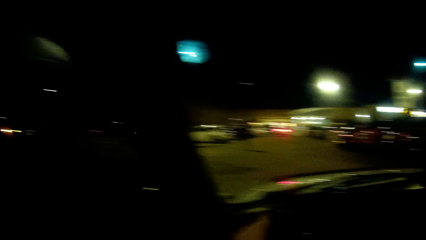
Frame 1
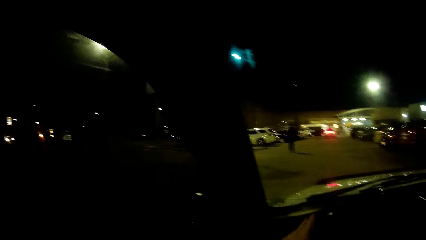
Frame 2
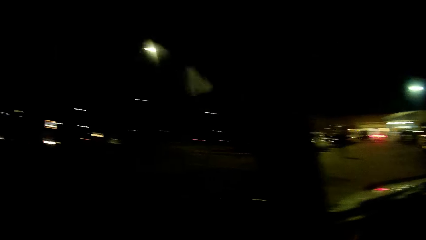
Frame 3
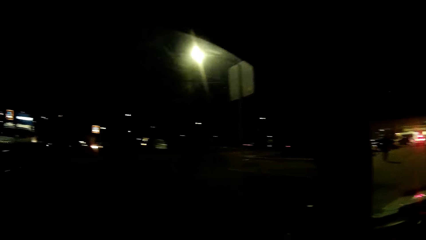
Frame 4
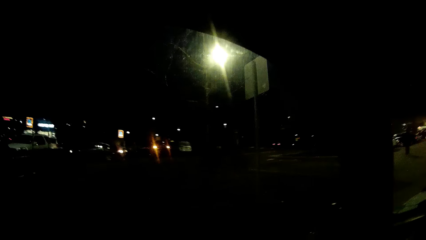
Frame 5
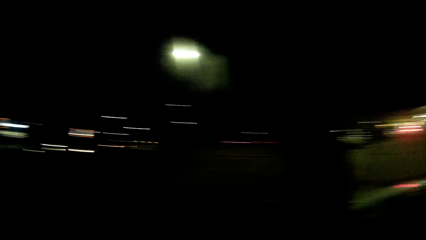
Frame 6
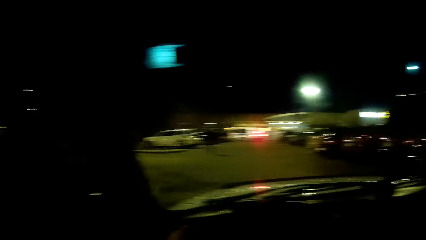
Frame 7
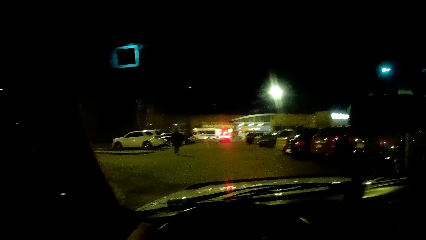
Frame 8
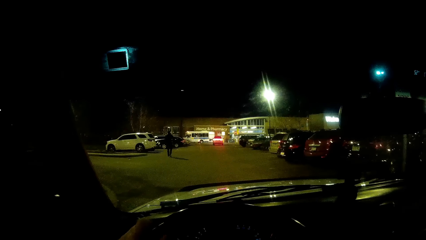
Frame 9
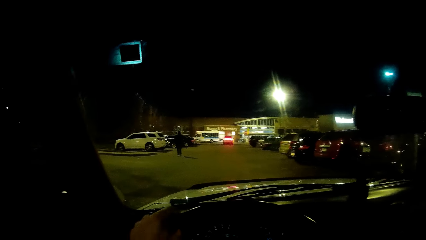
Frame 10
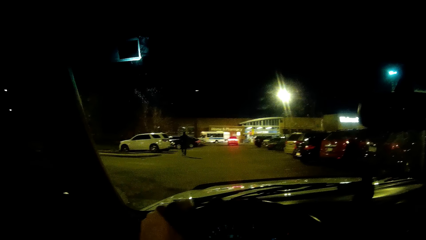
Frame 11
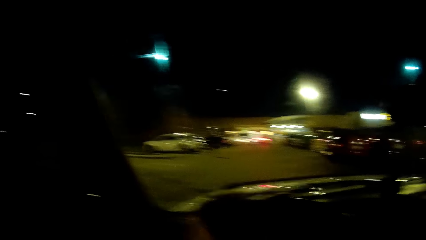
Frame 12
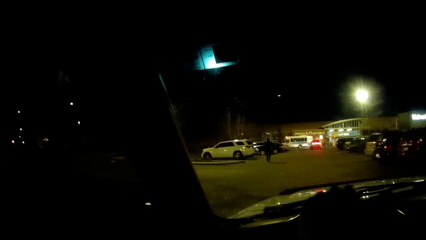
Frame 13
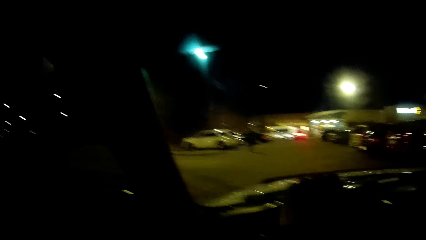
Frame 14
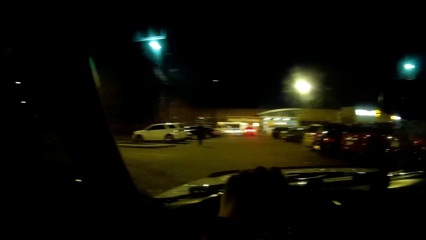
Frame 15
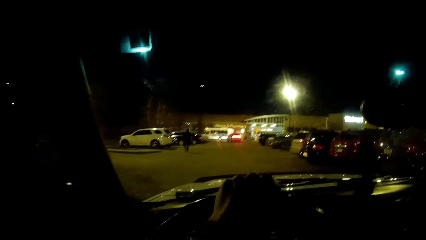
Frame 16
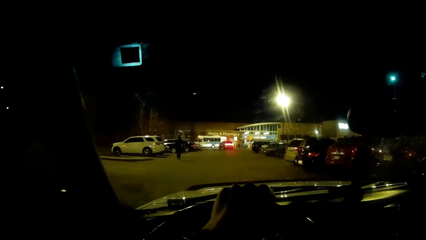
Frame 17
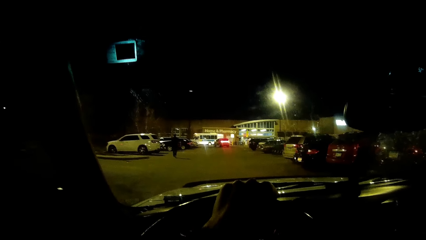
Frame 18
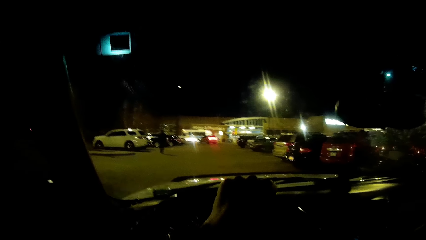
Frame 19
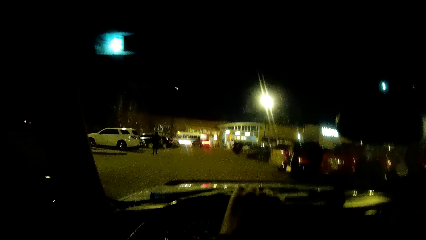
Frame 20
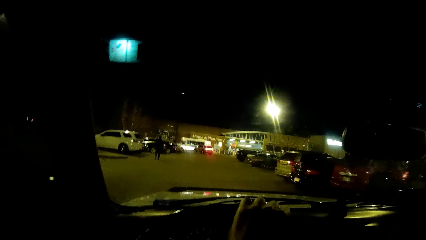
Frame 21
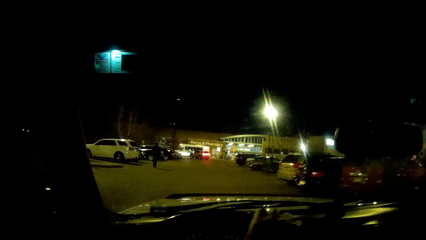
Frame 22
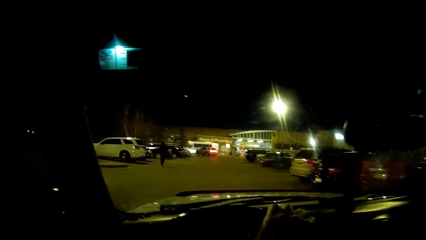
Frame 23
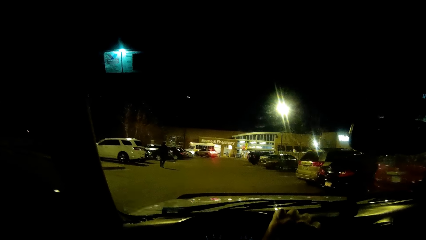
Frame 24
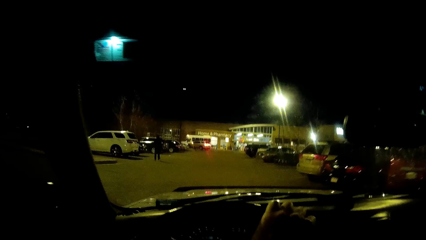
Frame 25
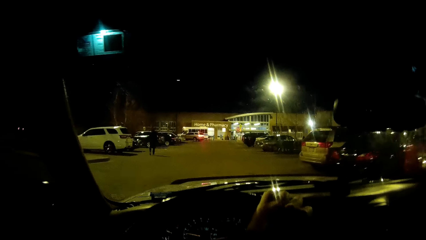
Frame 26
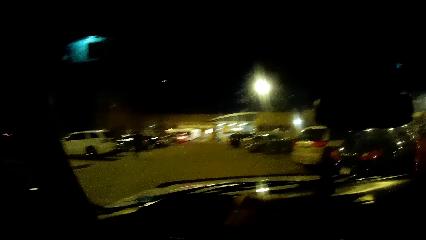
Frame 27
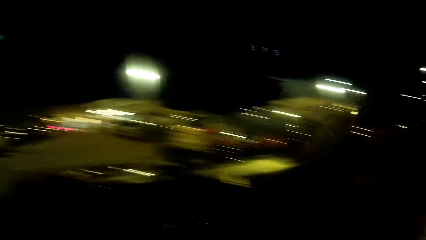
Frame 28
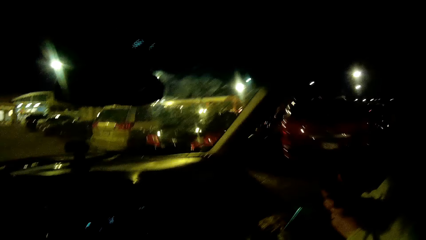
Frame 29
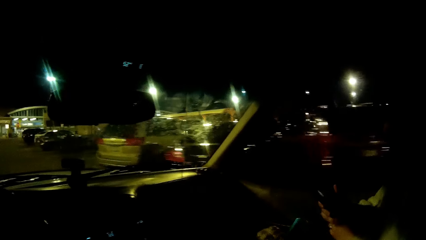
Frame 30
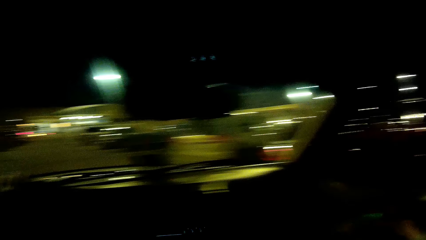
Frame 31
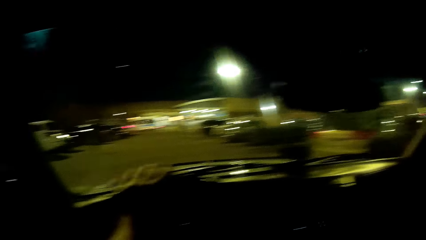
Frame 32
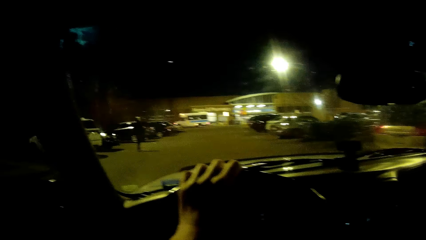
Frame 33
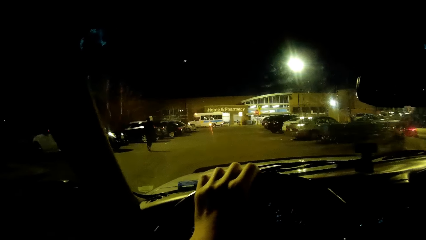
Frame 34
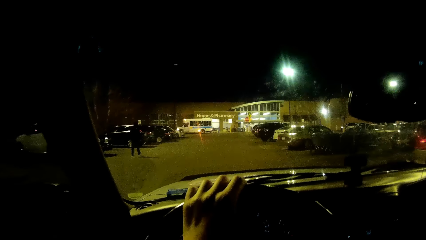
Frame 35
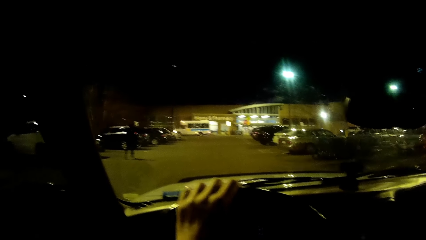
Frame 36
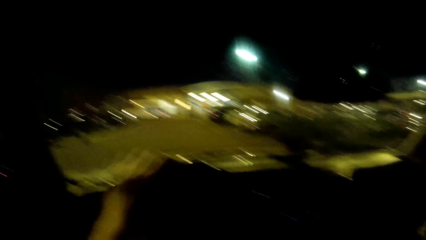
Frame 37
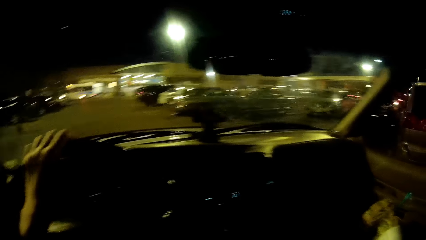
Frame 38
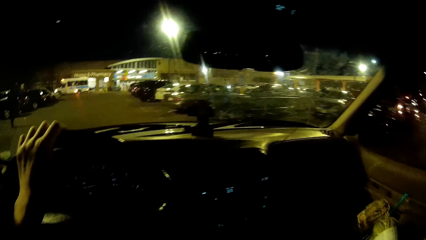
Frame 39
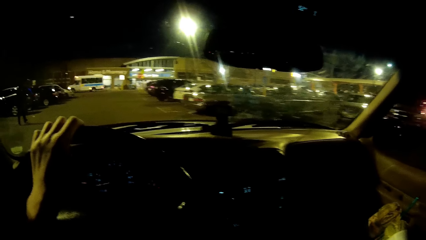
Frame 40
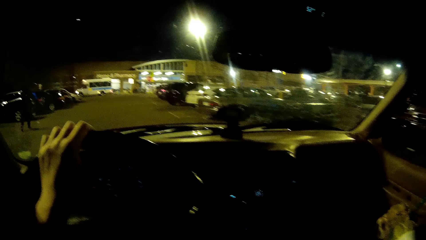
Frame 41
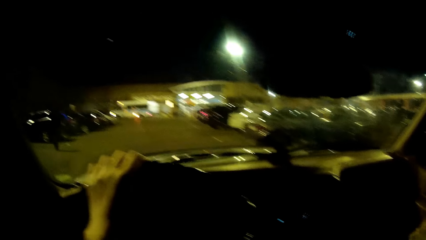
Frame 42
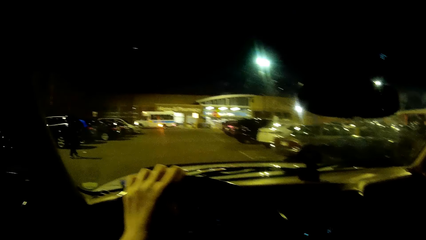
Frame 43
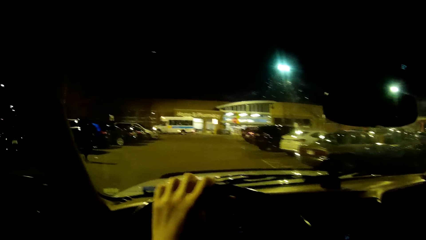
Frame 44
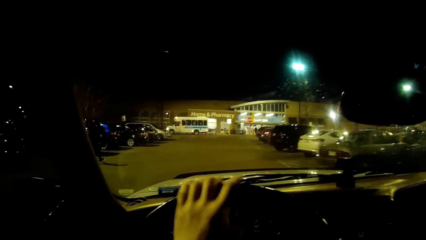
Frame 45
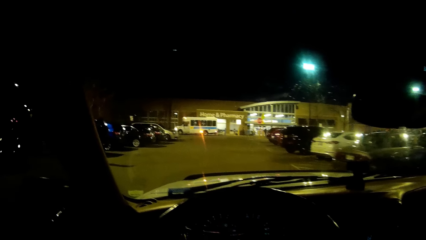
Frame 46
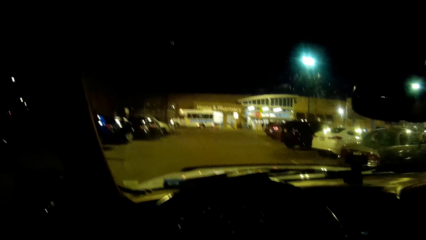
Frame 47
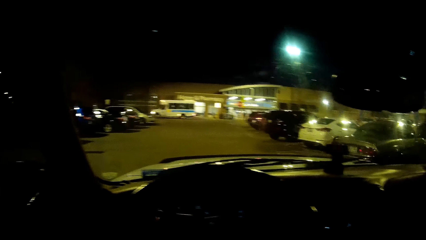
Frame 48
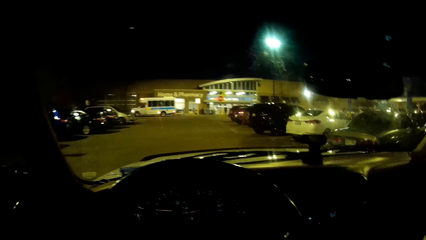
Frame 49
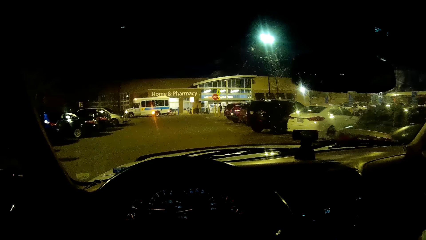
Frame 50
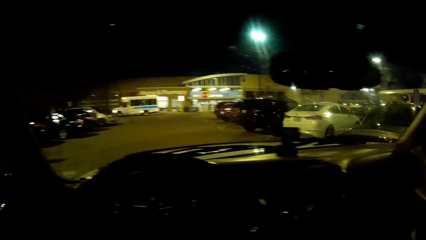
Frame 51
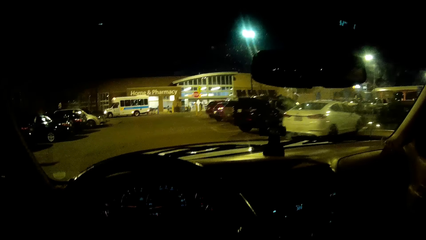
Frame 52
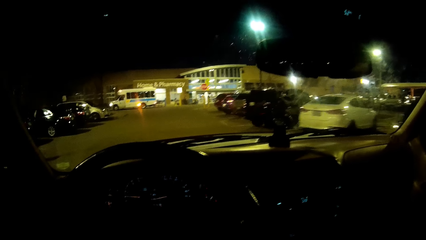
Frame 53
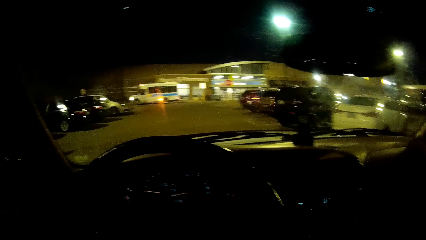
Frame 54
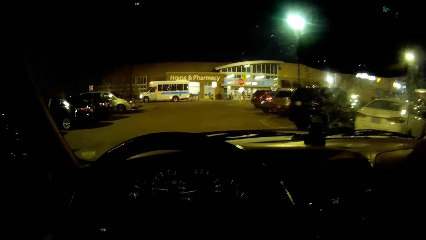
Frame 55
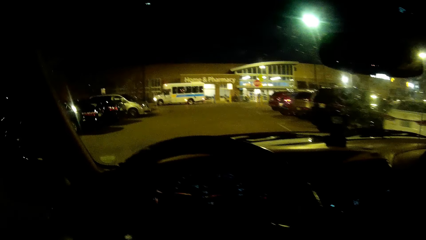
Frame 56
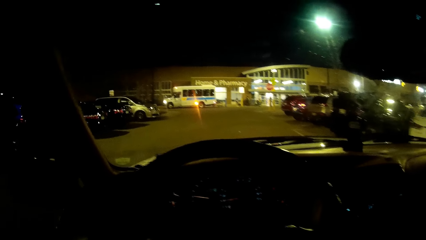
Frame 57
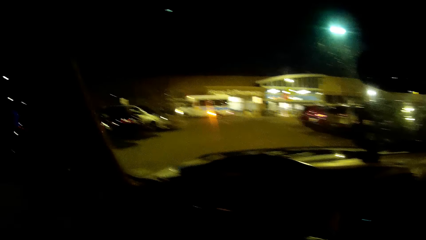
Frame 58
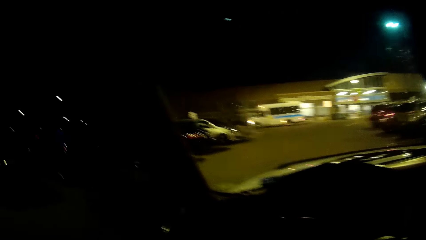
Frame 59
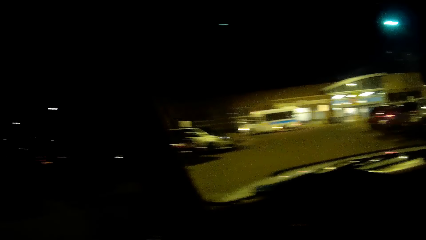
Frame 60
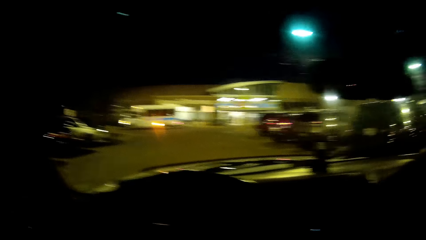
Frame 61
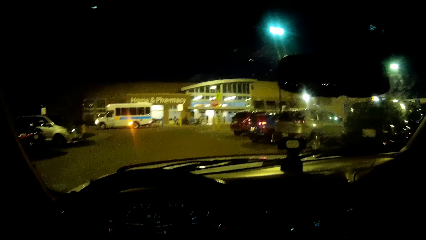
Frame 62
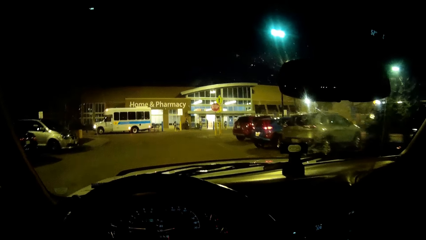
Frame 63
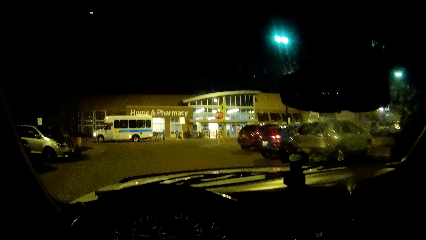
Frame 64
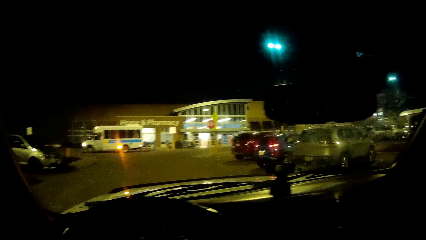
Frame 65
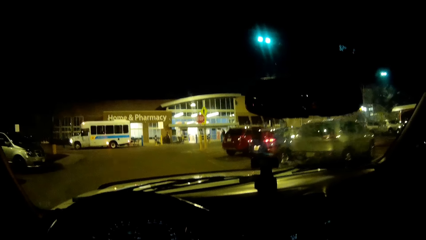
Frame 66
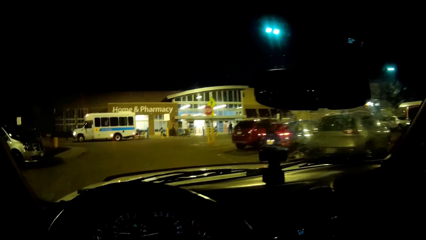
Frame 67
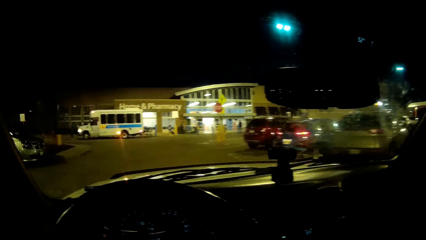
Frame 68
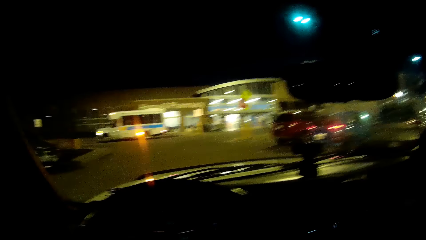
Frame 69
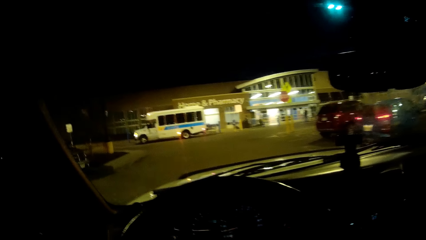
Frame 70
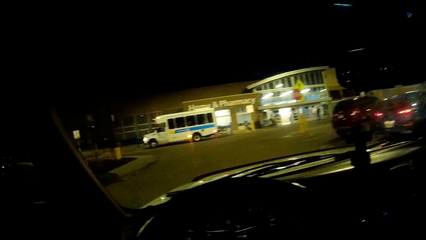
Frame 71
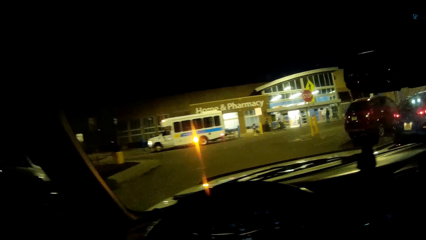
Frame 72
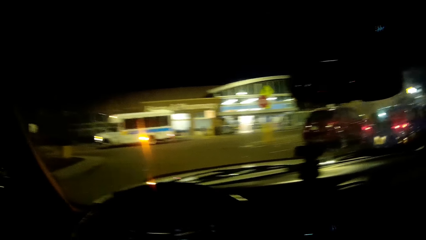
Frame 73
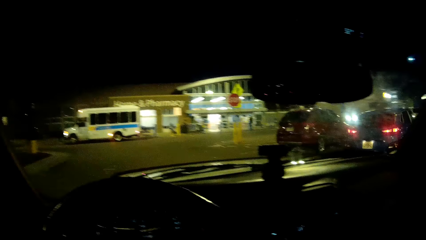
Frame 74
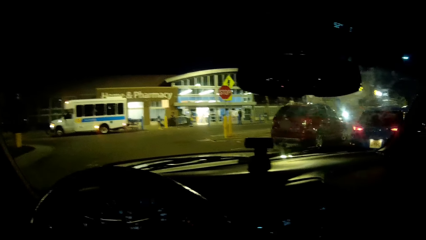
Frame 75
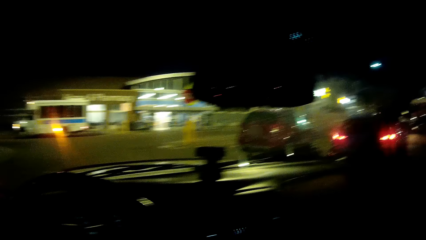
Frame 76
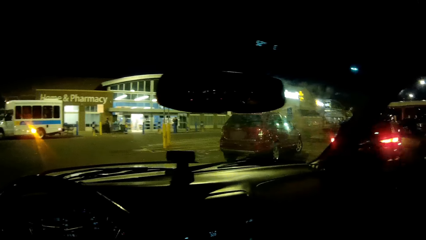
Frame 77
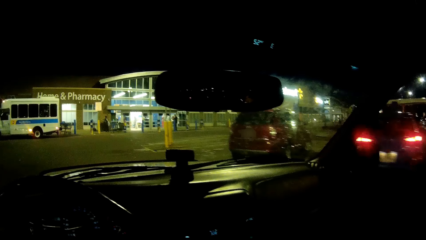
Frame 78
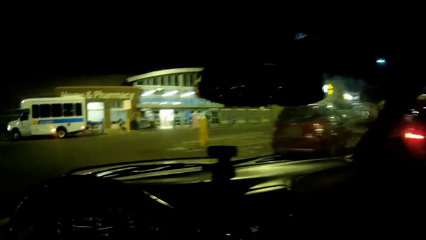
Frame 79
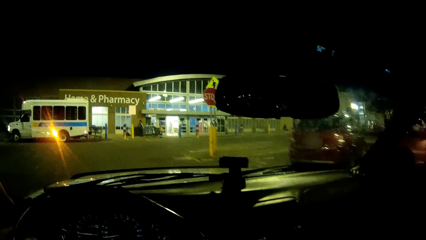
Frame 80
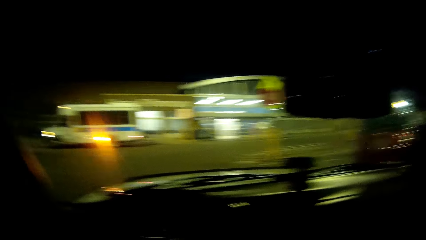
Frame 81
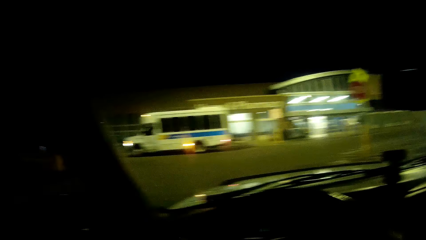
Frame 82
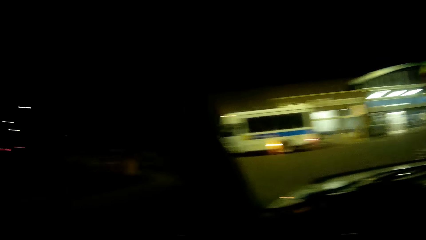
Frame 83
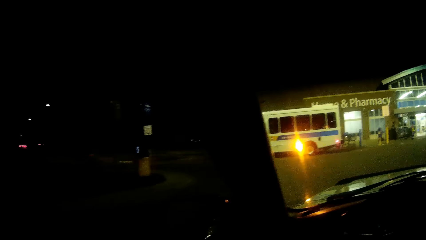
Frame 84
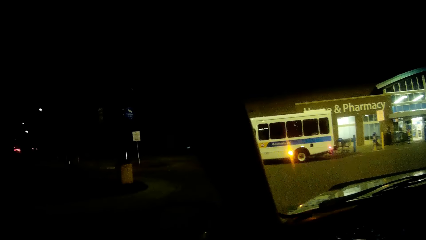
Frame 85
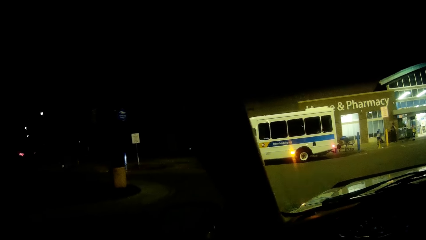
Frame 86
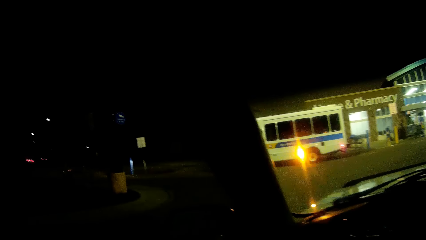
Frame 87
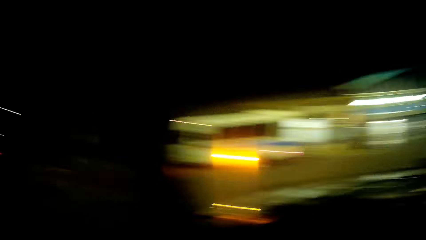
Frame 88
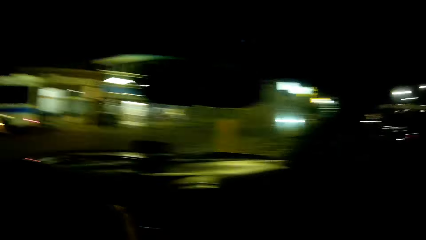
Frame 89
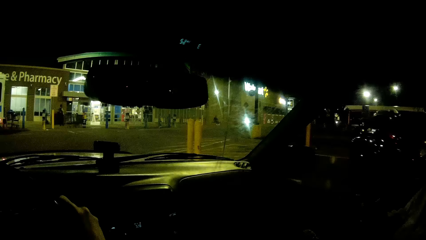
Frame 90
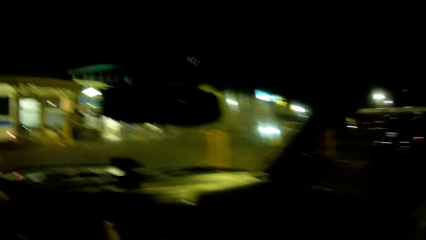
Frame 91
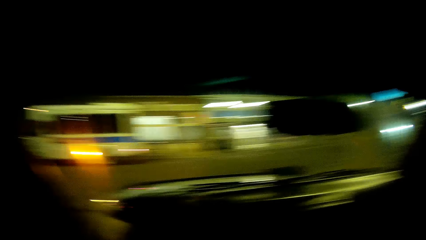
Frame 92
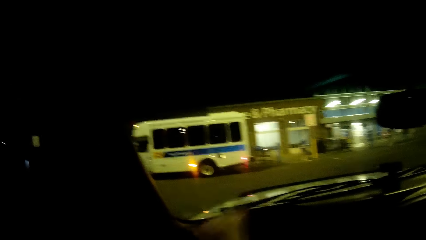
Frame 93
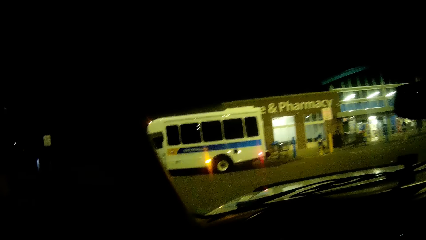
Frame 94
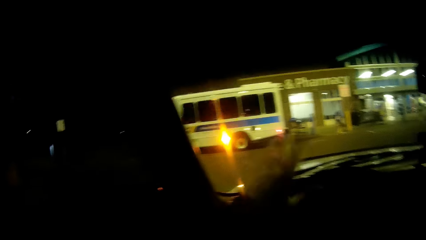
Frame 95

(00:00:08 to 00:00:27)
A man is walking forward. The camera wearer drives the car with the car steering wheel in his hands. He looks around. He turns the steering wheel to the right. He removes his left hand on the steering wheel. He drives past the man. He looks around.
